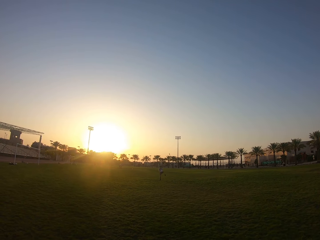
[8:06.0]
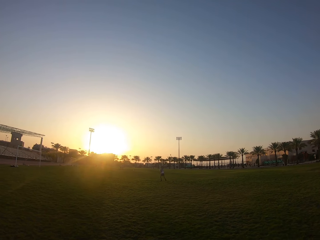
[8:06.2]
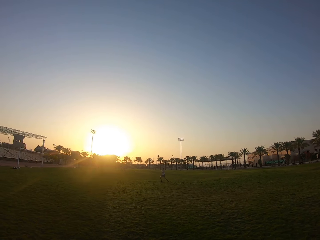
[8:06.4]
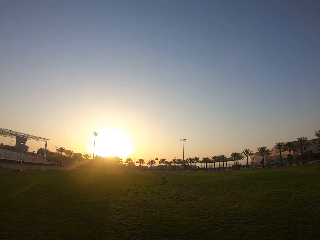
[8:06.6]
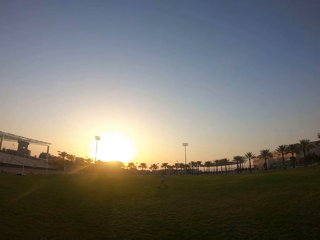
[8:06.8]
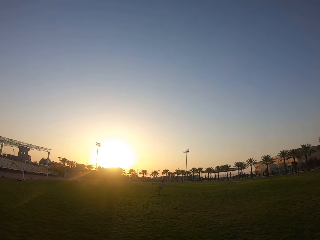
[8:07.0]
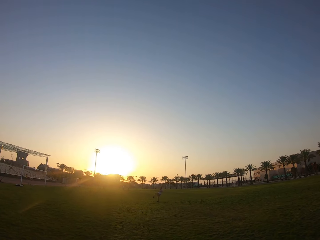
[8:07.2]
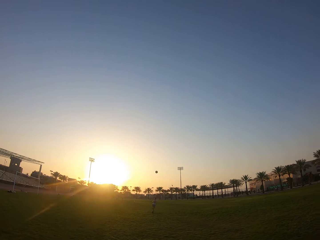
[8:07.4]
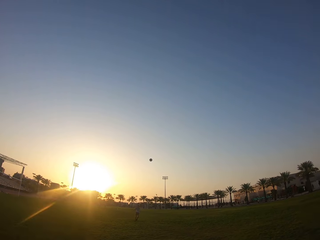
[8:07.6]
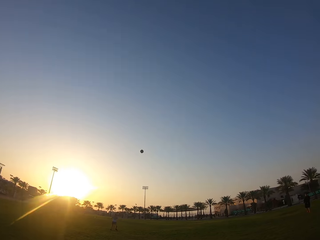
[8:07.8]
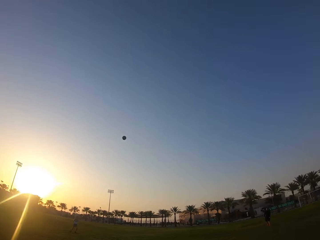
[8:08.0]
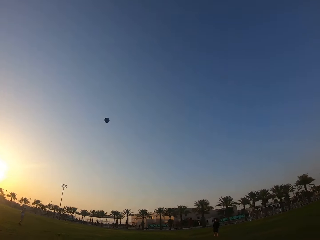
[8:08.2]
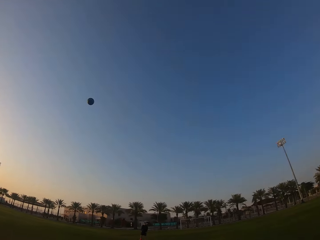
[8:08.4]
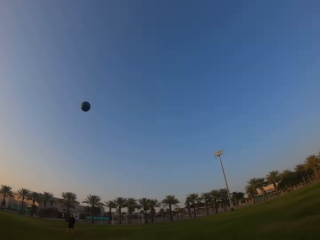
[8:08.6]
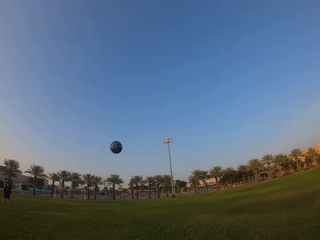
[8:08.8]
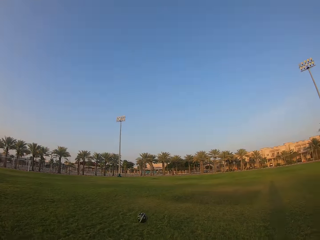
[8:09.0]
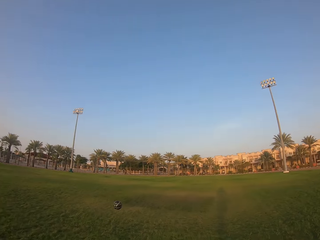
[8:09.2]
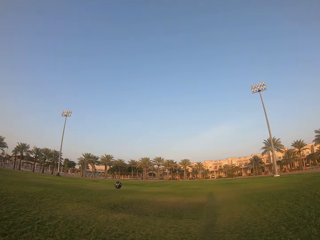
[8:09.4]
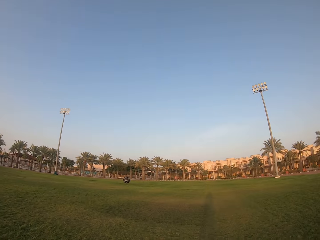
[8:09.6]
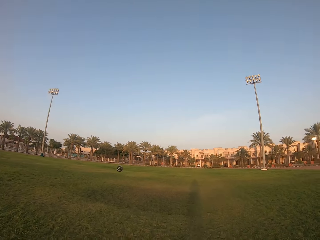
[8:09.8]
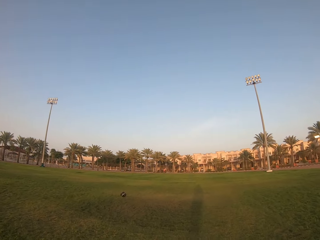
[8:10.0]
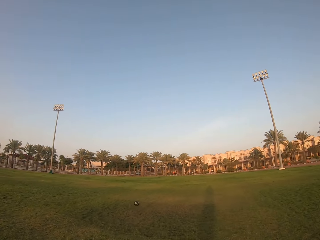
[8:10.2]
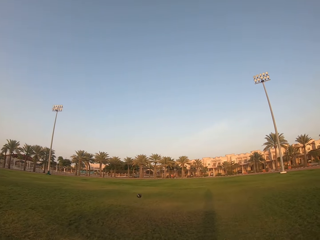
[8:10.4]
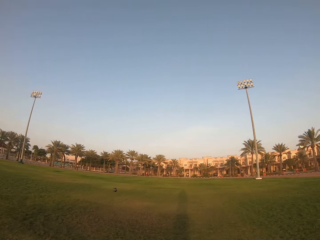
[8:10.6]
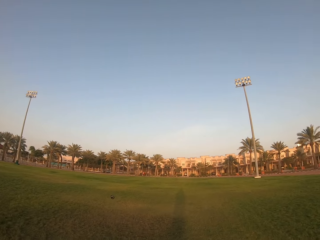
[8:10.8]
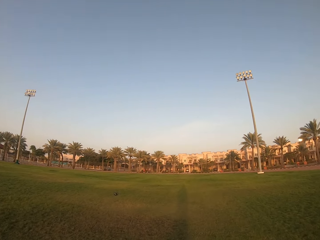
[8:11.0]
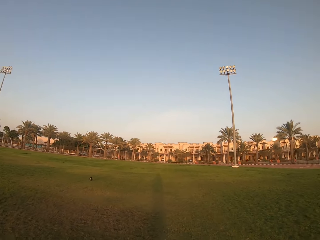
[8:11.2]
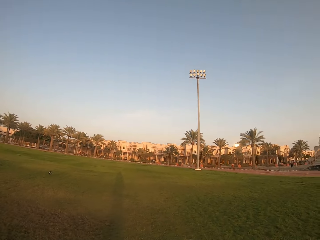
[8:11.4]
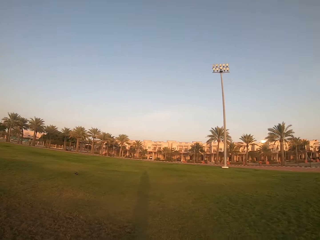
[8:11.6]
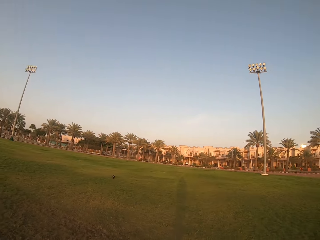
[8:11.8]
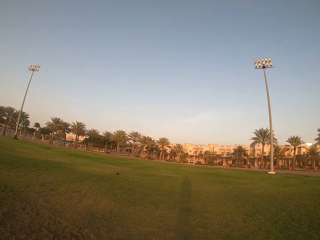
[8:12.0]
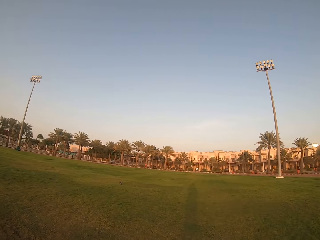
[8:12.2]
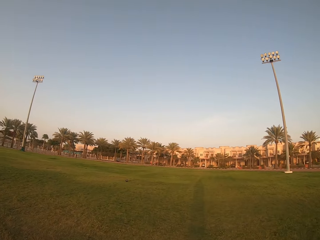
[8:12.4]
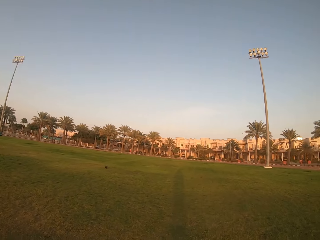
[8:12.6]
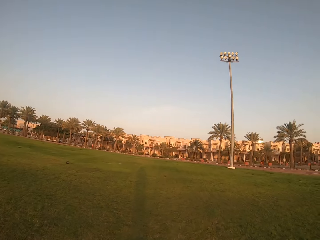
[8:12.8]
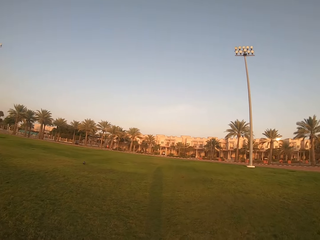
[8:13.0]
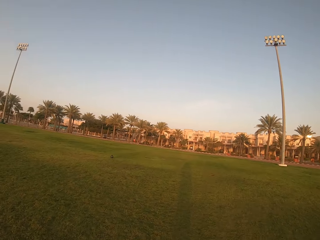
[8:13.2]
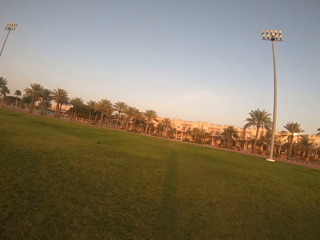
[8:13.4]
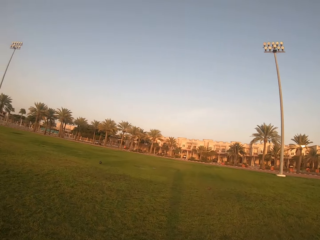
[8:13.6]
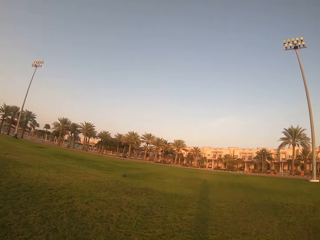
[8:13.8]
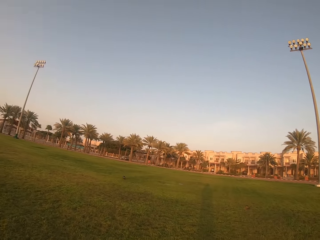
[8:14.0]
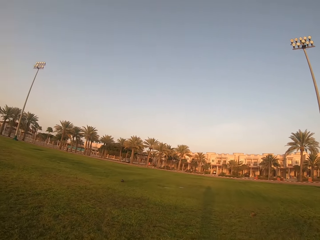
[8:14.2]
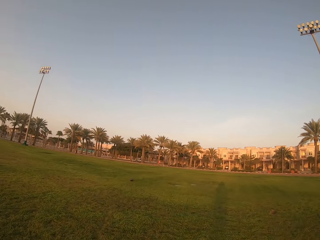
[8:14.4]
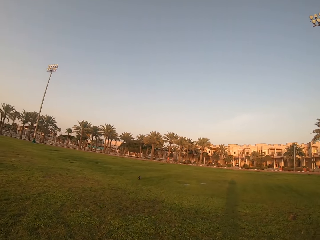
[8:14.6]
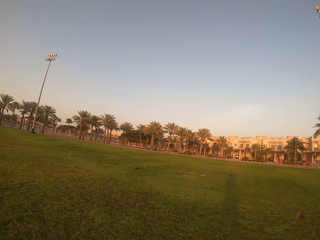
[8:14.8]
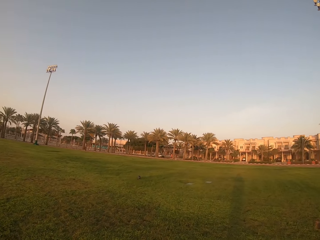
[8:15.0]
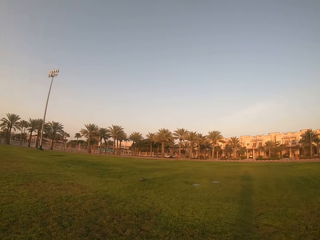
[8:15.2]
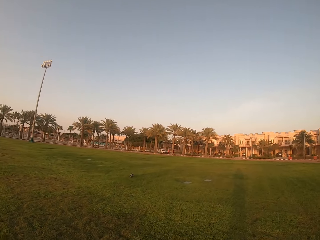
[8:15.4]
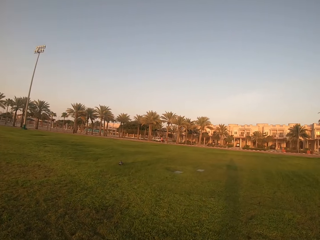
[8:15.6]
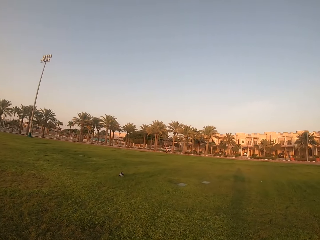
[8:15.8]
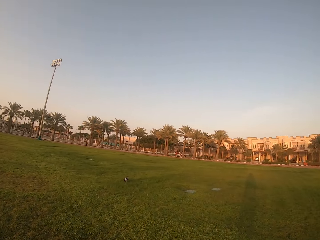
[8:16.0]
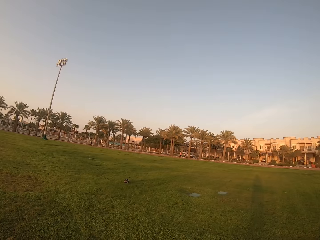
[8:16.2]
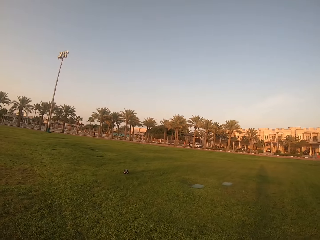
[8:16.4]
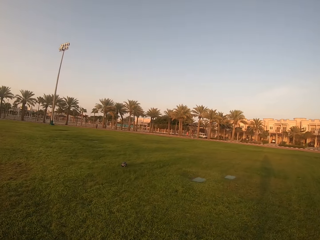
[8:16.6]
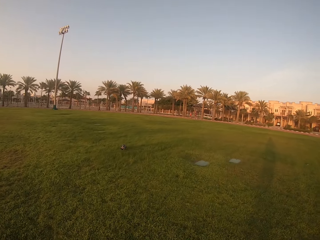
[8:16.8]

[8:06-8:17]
A man kicks the ball to the camera wearer. The camera wearer runs to get the ball.

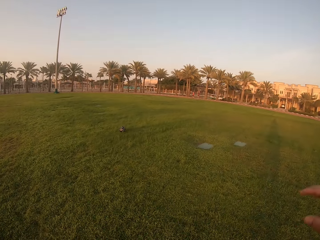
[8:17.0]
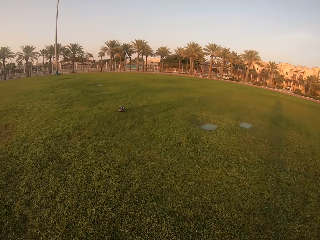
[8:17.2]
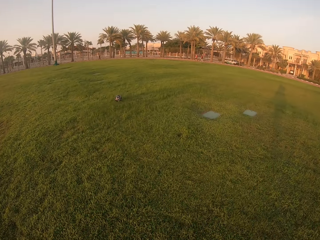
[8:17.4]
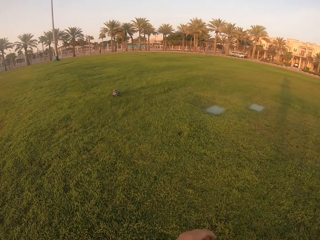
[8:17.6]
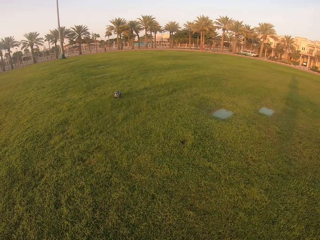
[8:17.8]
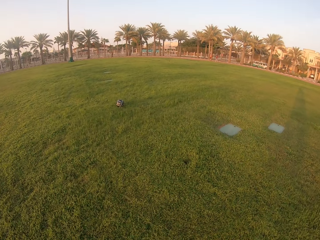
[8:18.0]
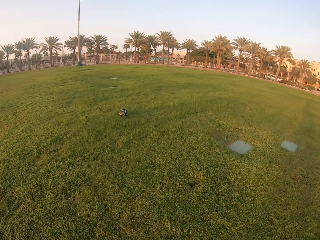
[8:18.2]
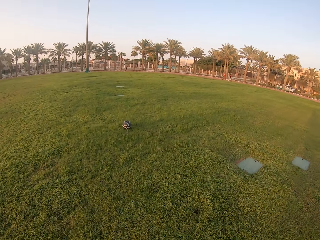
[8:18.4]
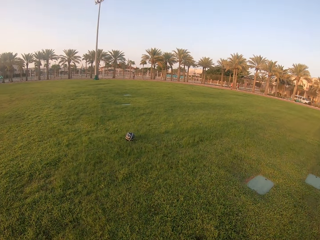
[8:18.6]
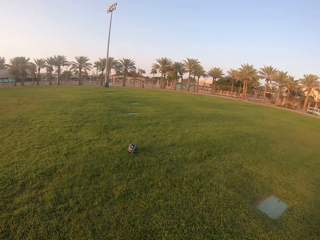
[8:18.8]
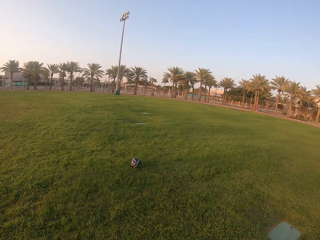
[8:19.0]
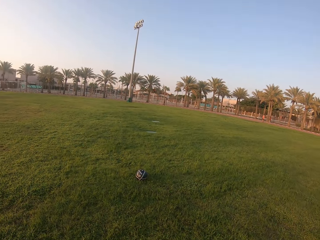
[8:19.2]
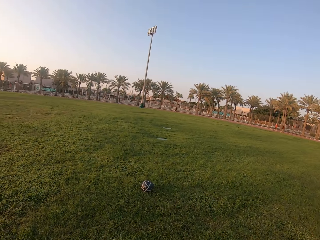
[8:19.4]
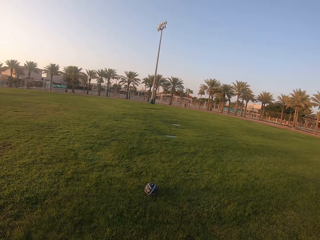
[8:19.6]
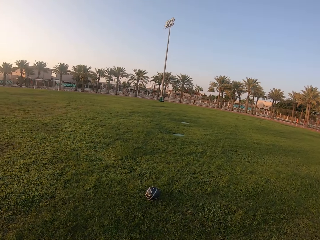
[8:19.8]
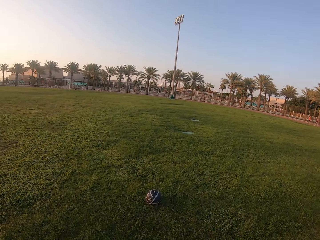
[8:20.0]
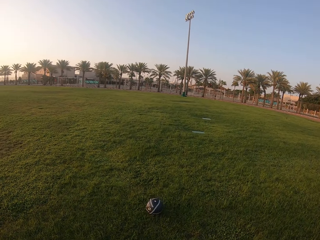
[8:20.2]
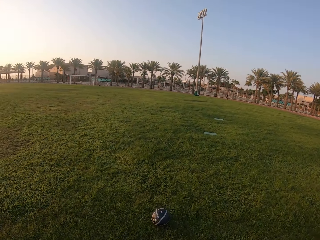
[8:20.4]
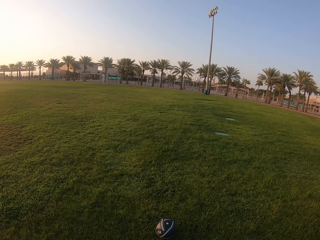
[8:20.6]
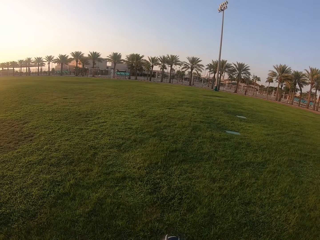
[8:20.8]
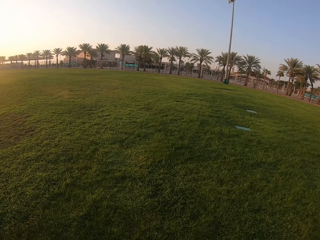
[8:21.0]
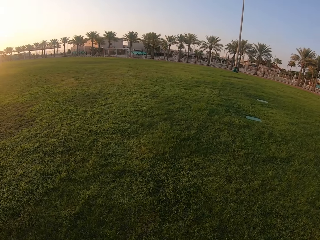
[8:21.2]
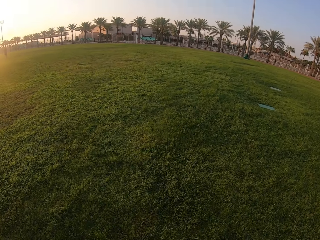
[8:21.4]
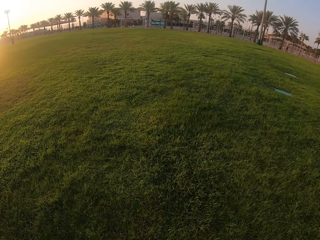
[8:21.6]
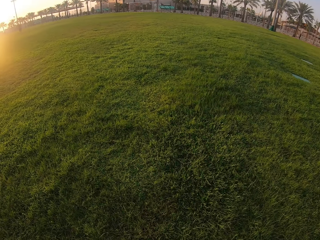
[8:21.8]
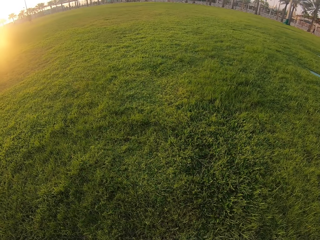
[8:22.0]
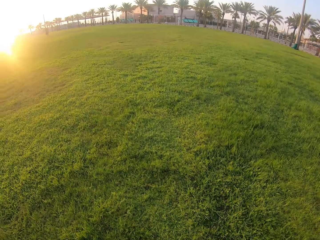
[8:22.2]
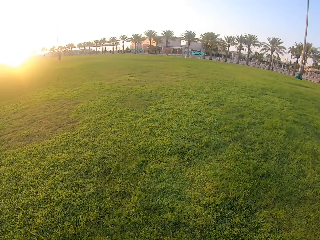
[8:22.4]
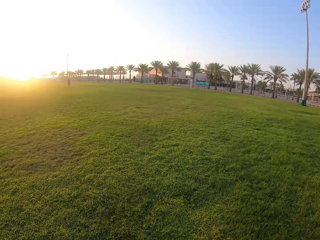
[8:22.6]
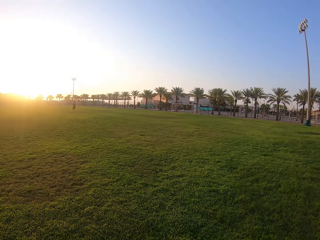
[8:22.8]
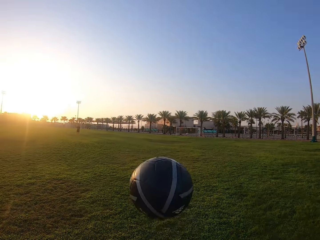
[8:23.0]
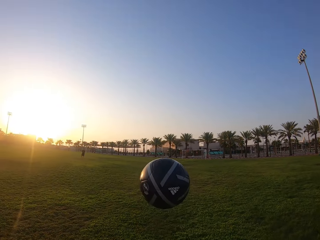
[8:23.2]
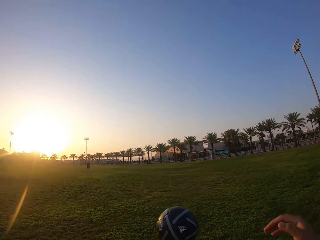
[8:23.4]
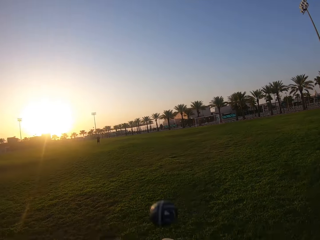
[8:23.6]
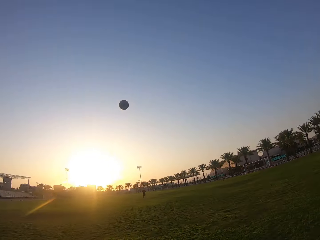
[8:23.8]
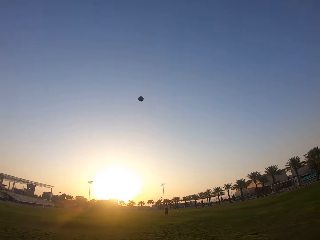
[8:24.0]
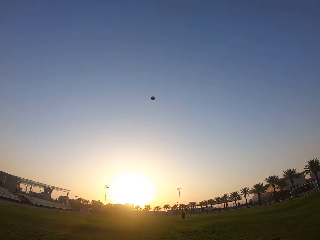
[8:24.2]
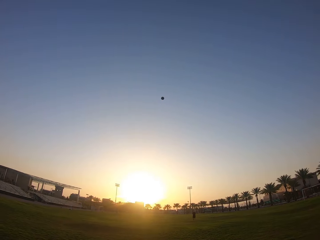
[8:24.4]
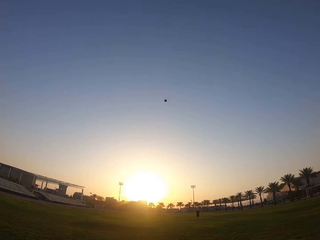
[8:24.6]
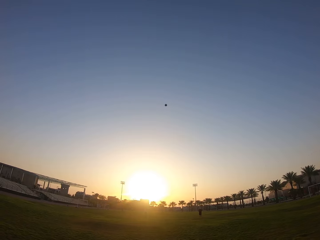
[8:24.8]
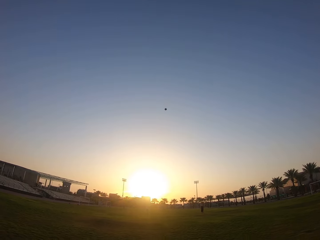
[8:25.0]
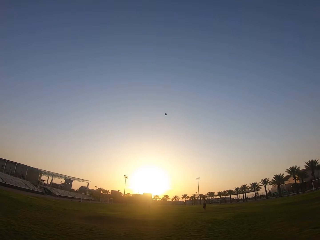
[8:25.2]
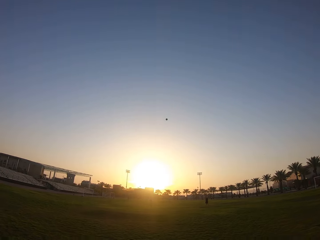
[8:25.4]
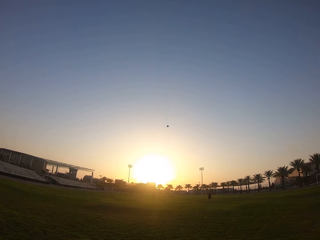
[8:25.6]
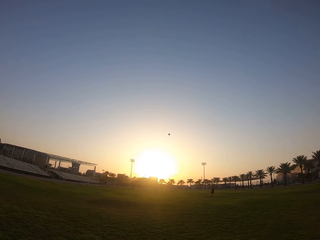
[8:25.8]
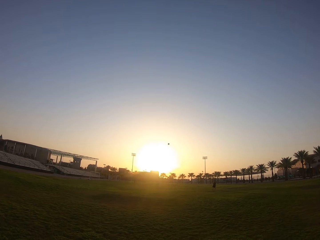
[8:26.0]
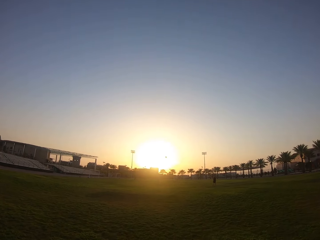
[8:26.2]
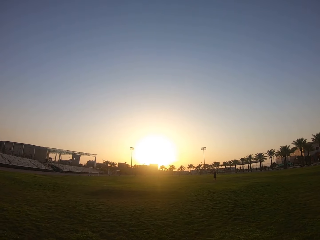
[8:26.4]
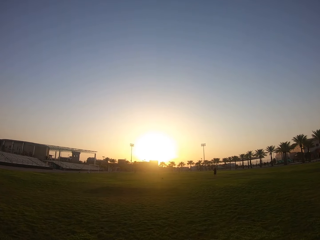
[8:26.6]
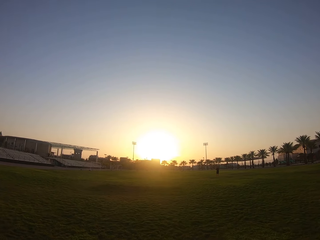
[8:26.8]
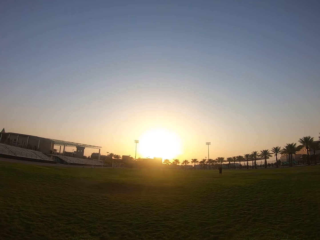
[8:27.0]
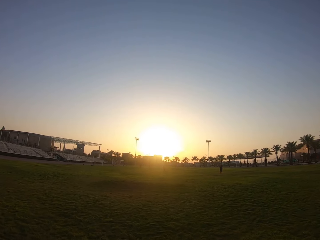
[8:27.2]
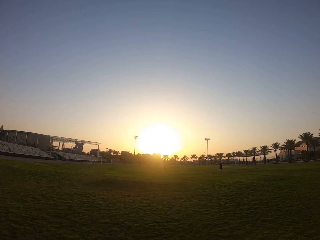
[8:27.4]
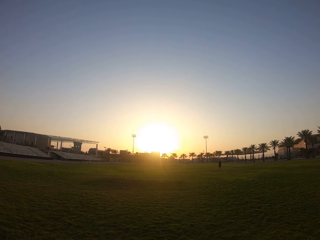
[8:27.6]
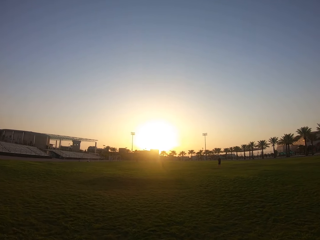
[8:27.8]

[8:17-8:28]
The camera wearer picks up the ball. They kick the ball to a man.
